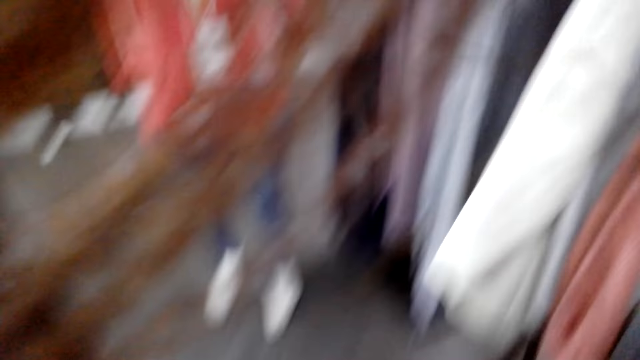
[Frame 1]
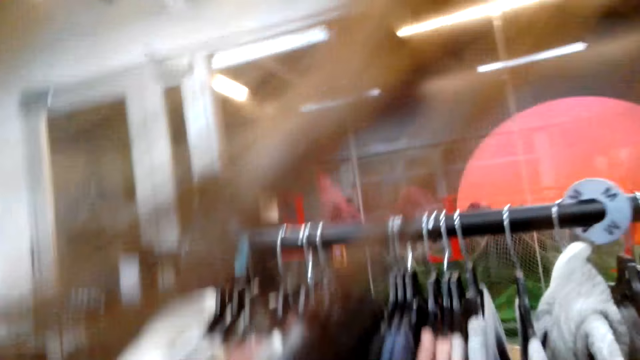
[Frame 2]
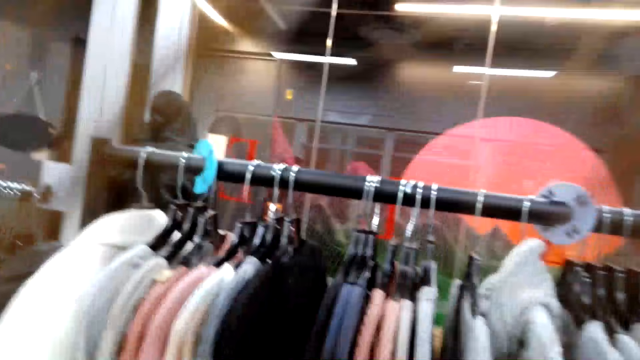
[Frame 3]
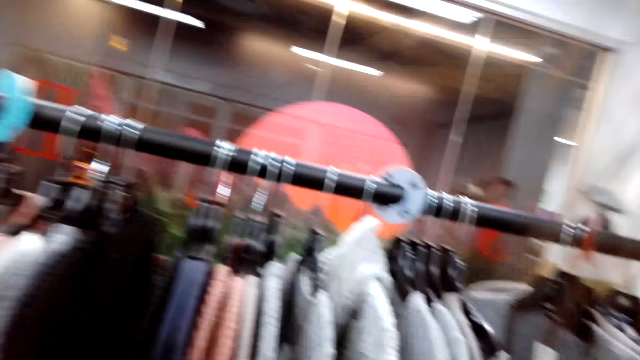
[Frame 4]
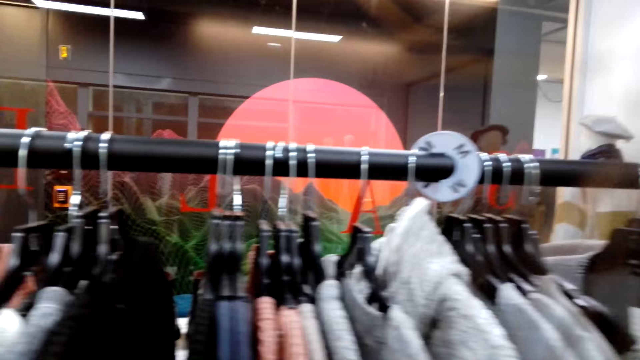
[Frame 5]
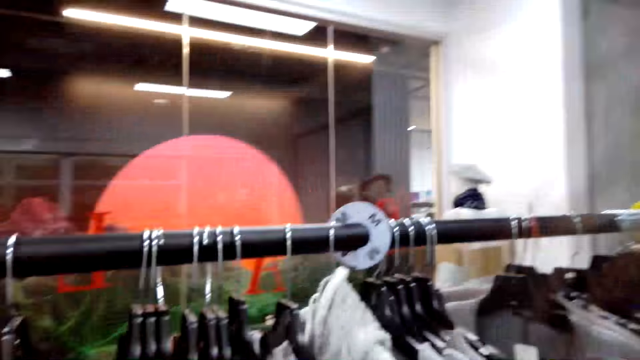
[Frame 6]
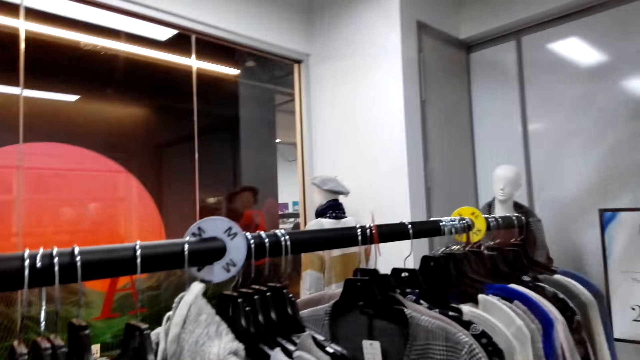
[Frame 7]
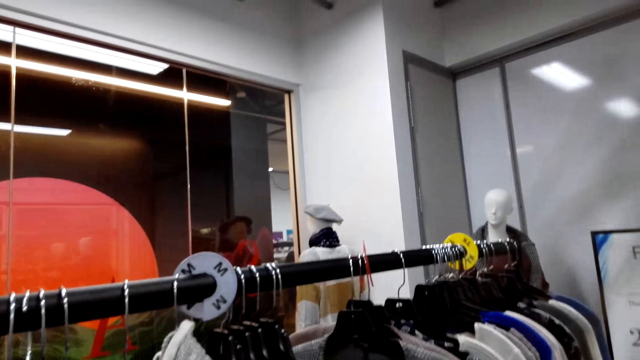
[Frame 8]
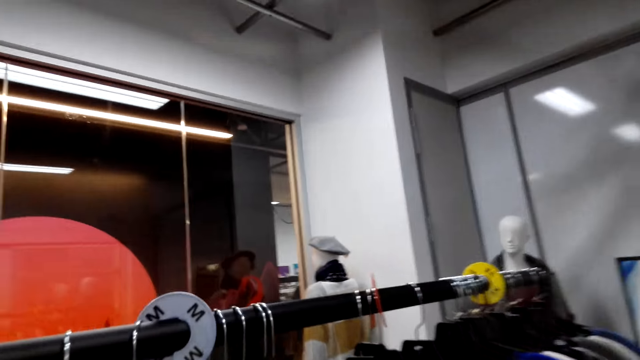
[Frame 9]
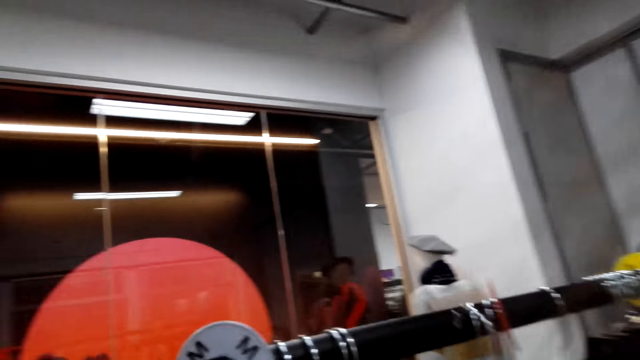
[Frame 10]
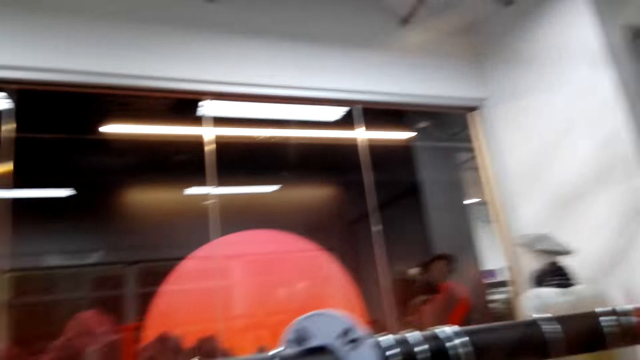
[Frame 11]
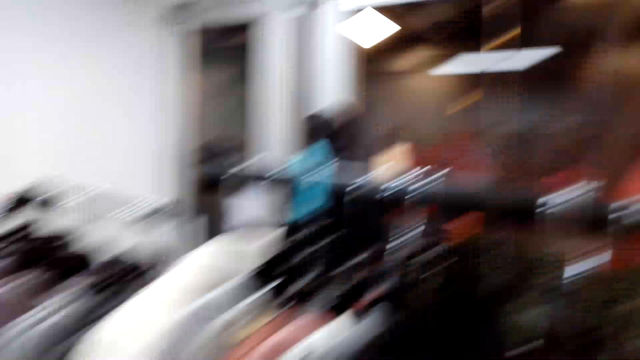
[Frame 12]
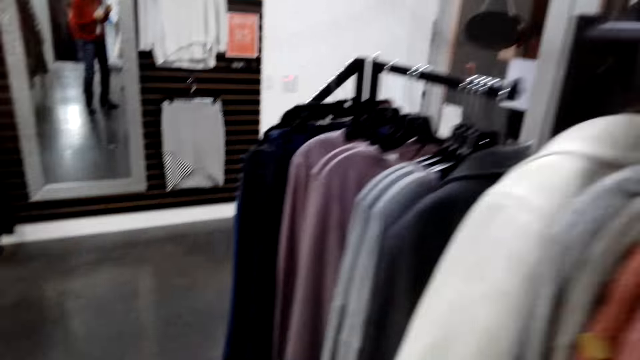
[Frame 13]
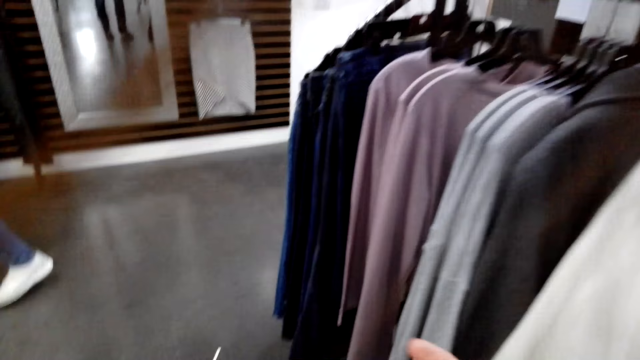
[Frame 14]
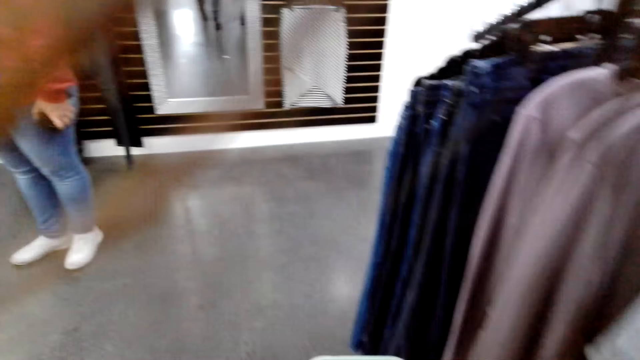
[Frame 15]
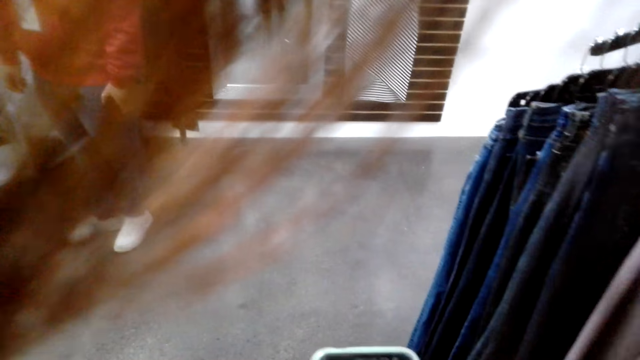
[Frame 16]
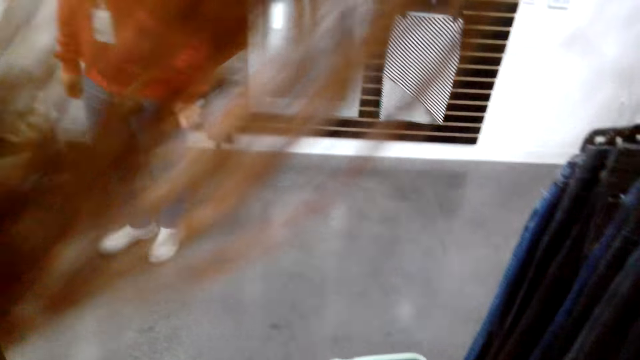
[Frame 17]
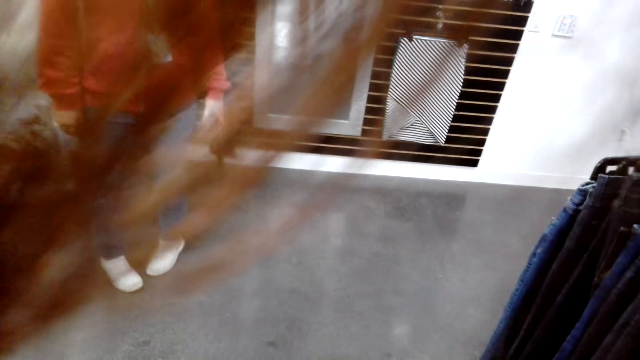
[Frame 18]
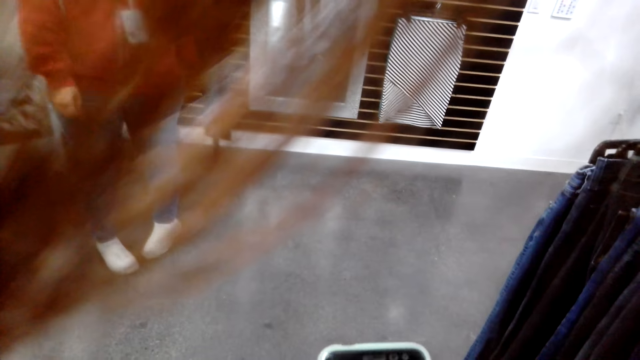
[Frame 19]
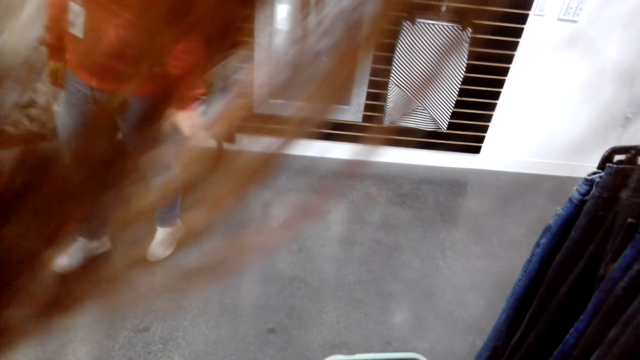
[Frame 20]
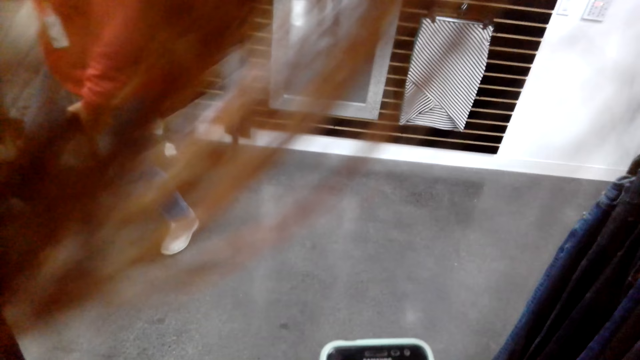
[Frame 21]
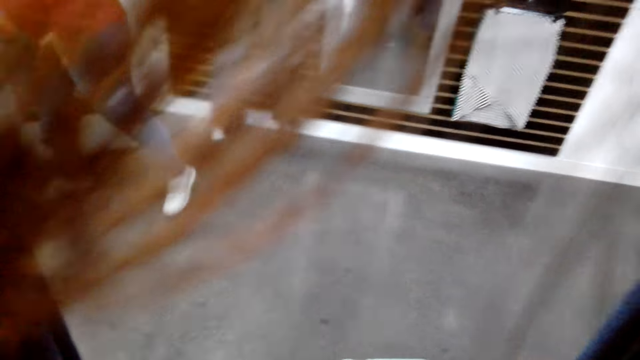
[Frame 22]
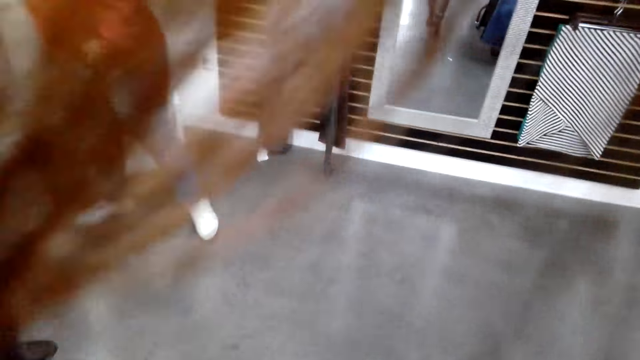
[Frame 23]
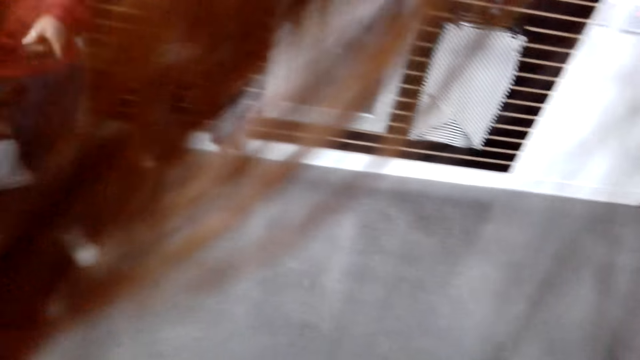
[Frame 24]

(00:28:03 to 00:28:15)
The camera wearer looks around the room. They stare at a man.

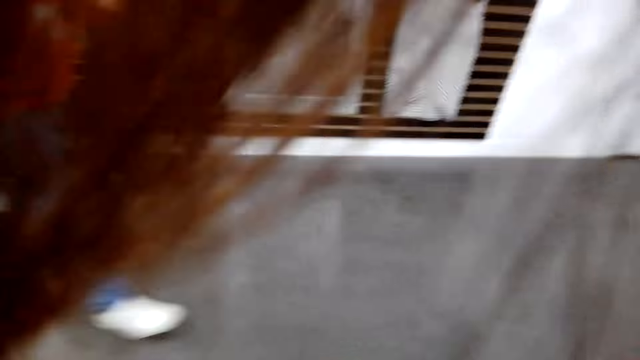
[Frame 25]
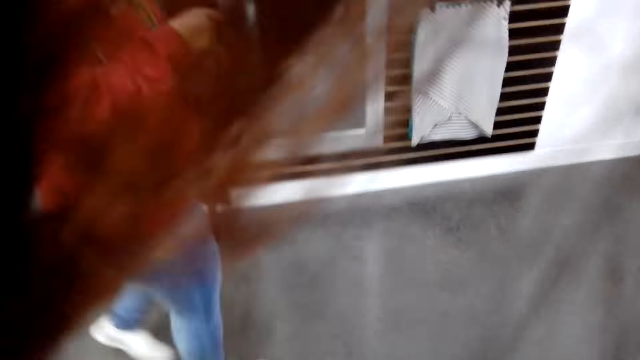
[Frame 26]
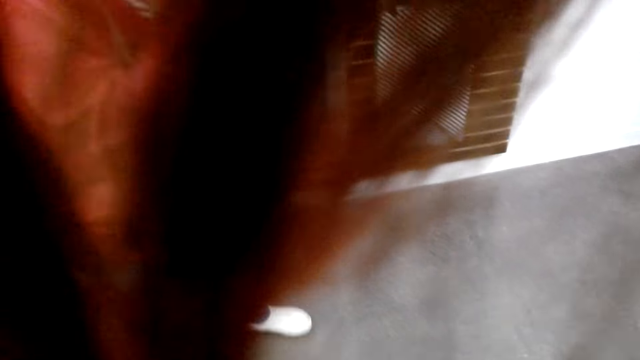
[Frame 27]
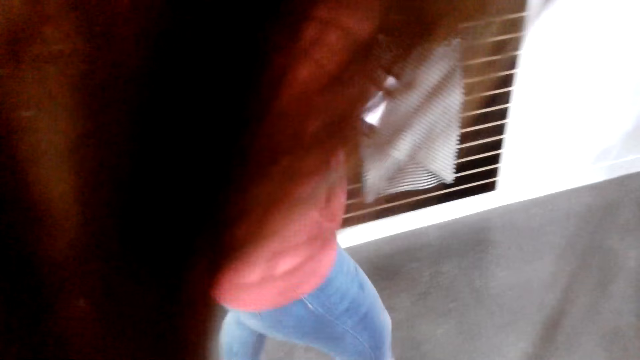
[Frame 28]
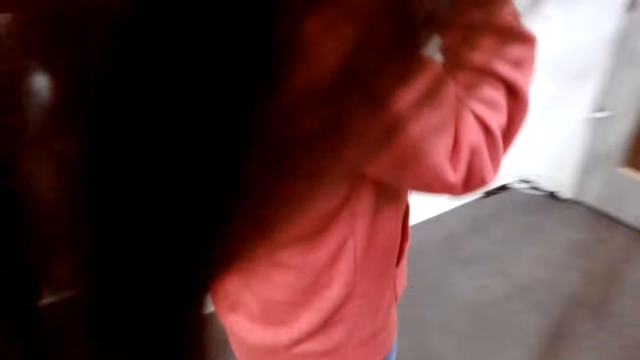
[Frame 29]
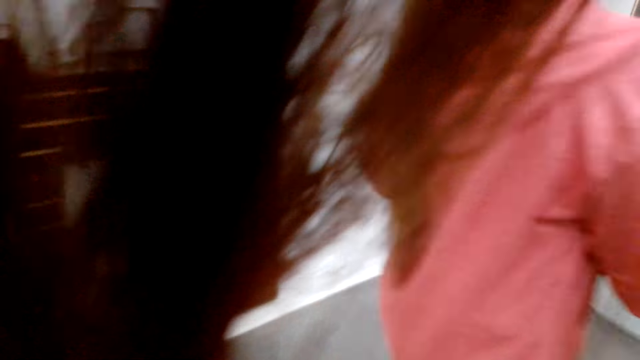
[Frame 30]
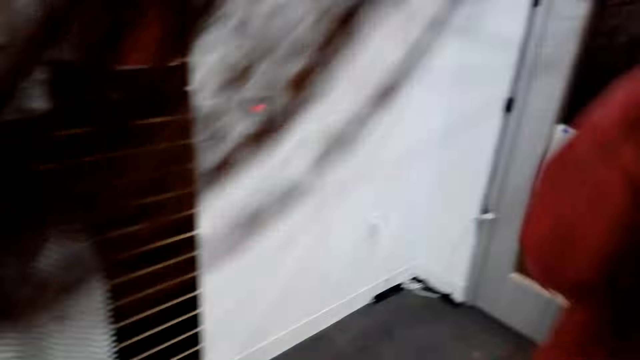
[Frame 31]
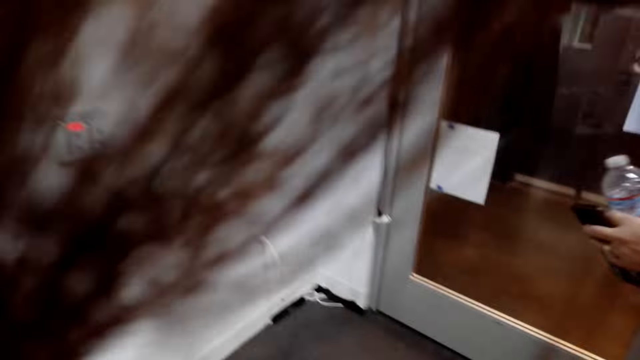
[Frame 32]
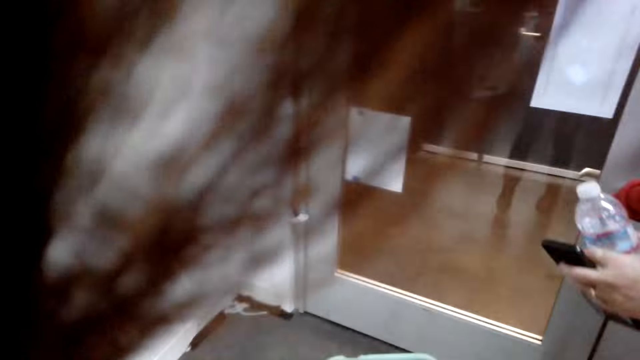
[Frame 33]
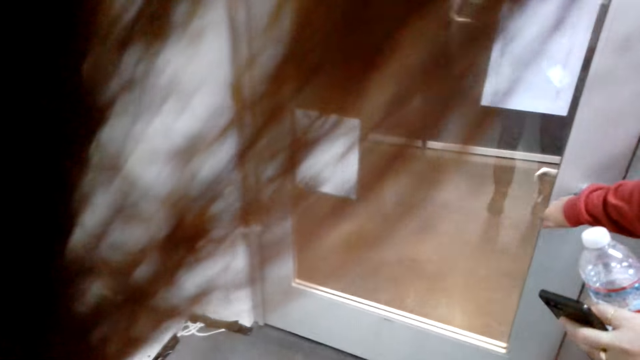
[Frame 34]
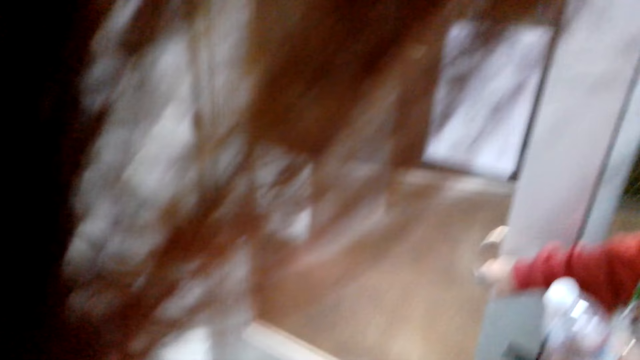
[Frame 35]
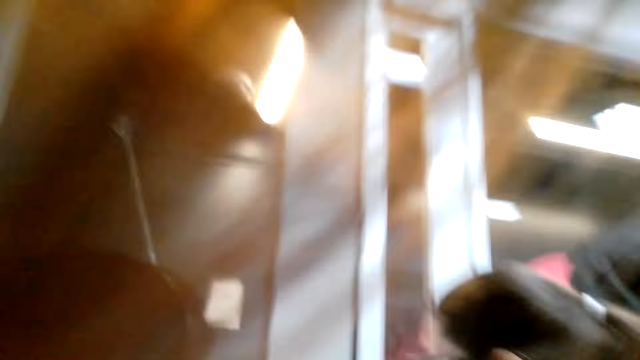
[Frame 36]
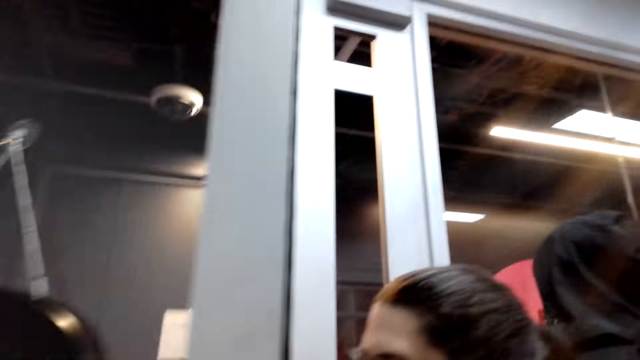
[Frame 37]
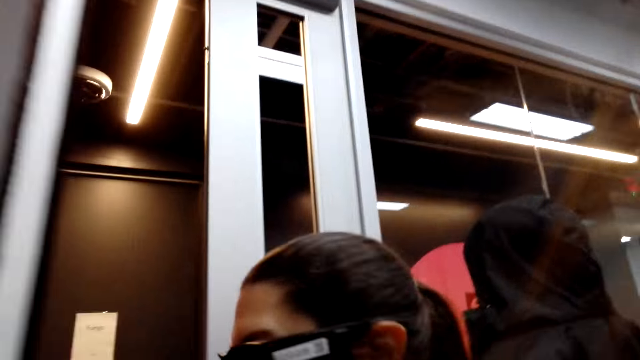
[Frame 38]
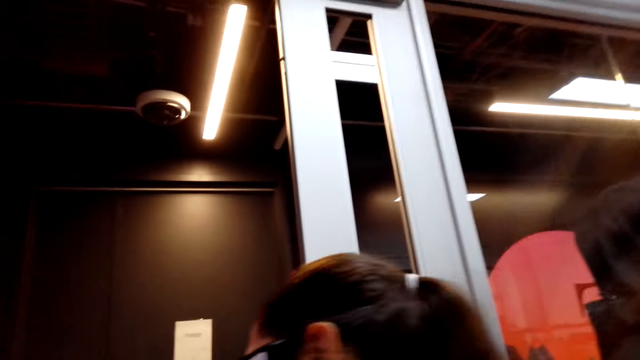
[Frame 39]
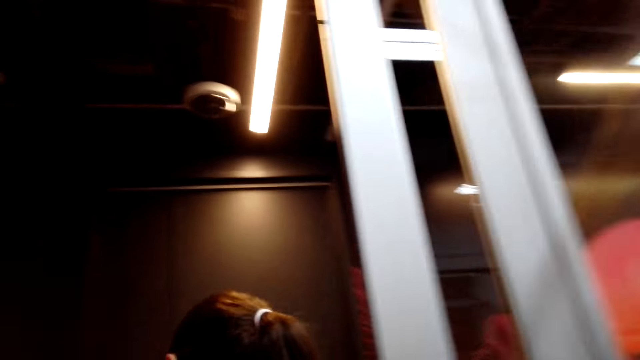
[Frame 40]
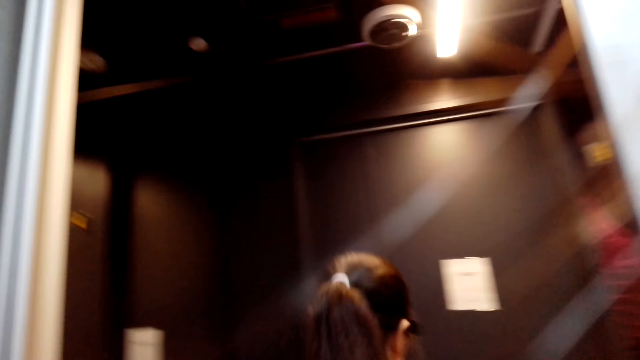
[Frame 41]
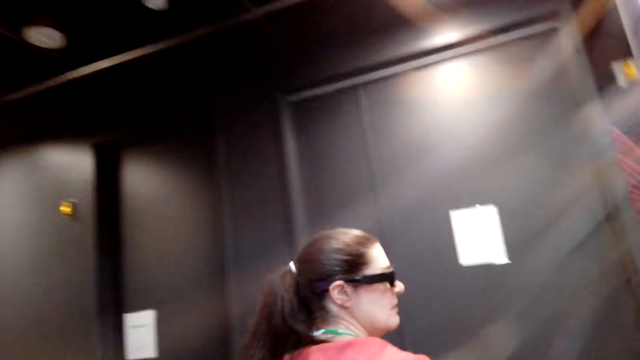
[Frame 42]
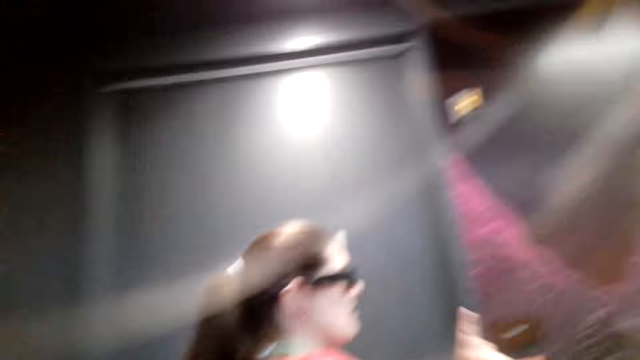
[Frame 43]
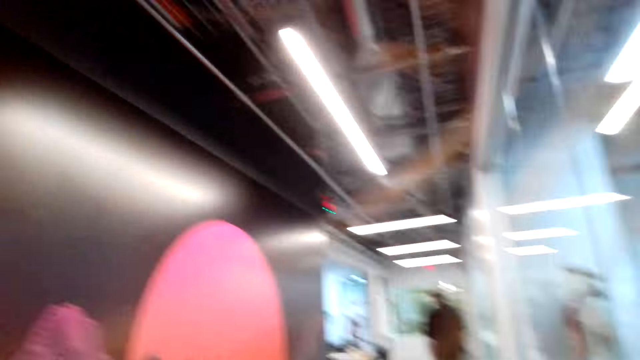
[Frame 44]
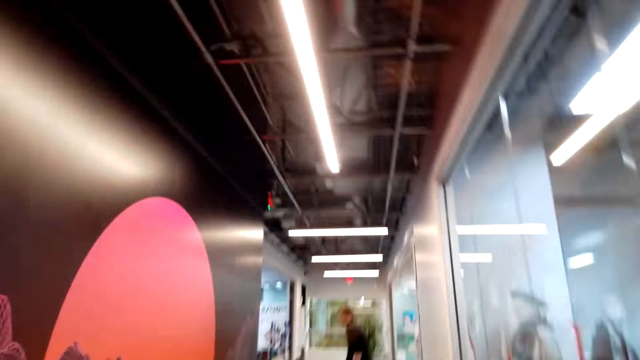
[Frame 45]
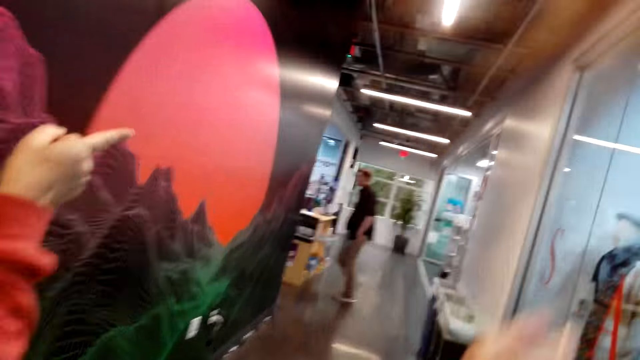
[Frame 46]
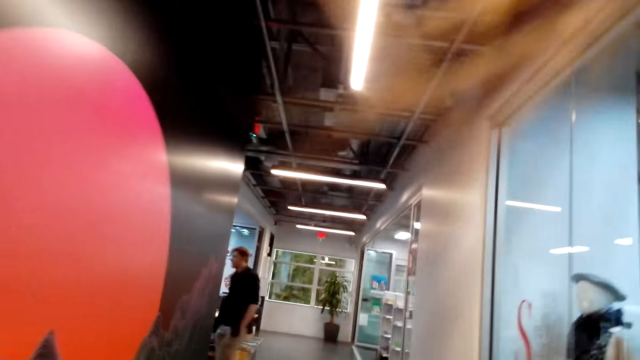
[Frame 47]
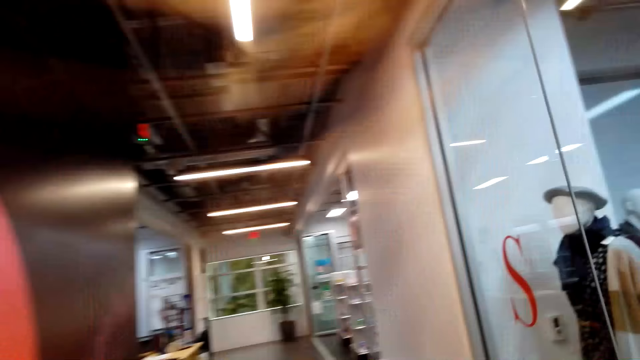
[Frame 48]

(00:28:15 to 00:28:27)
The camera wearer walks. A man walks around the room. The man opens the door and walks out of the room. The camera wearer walks around the room.
